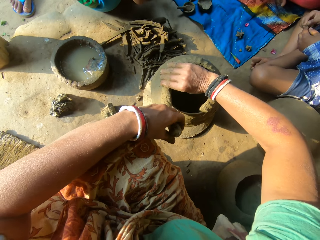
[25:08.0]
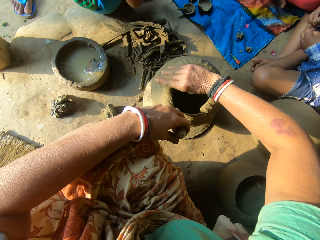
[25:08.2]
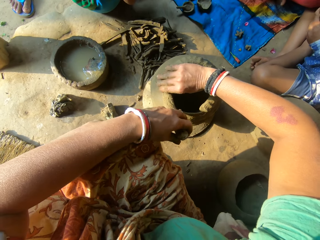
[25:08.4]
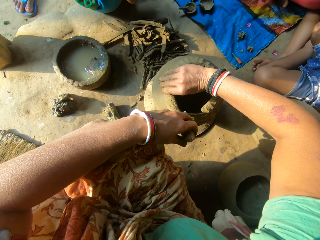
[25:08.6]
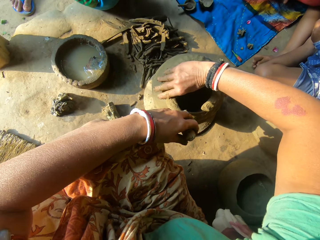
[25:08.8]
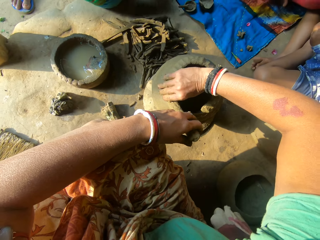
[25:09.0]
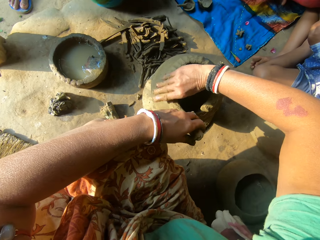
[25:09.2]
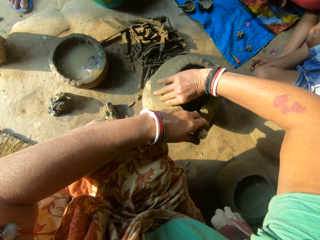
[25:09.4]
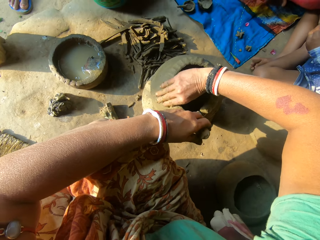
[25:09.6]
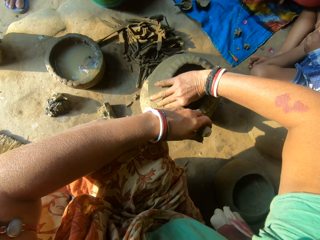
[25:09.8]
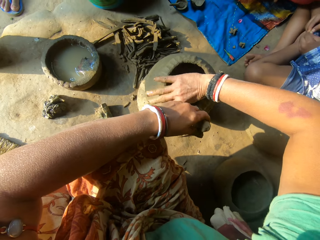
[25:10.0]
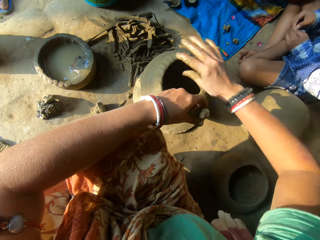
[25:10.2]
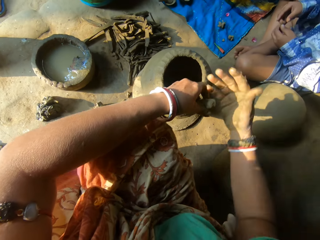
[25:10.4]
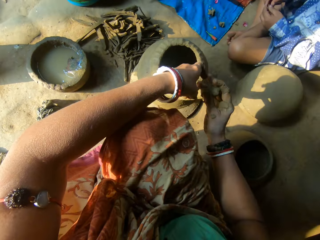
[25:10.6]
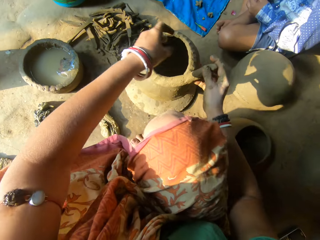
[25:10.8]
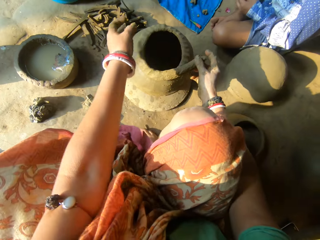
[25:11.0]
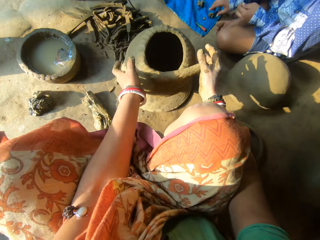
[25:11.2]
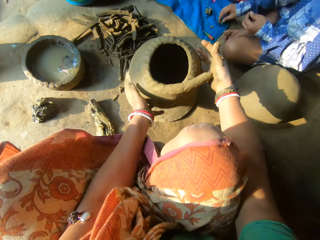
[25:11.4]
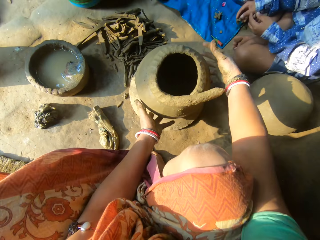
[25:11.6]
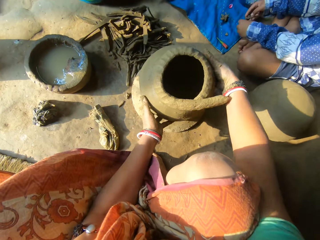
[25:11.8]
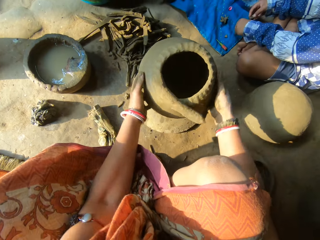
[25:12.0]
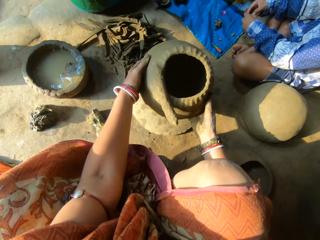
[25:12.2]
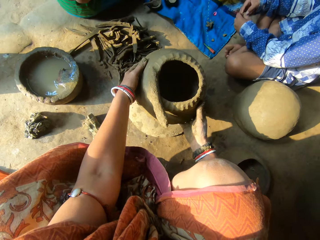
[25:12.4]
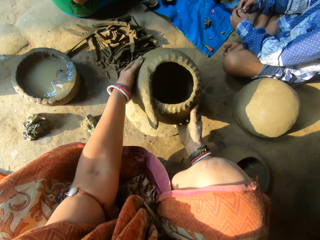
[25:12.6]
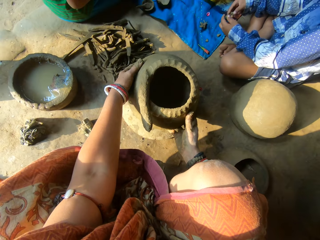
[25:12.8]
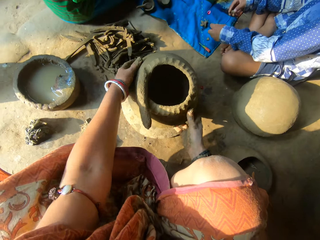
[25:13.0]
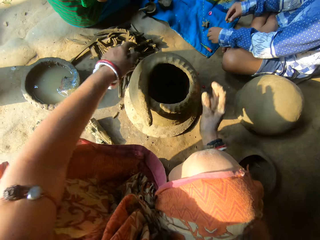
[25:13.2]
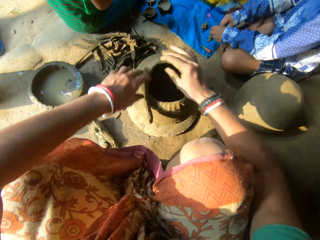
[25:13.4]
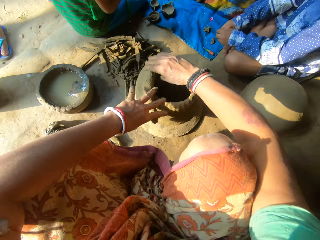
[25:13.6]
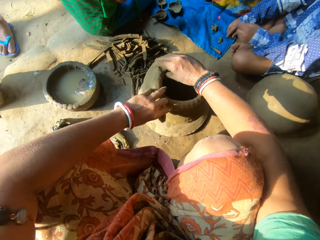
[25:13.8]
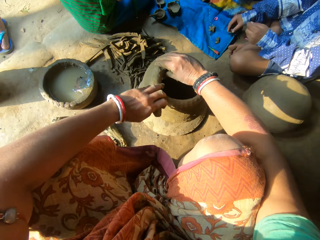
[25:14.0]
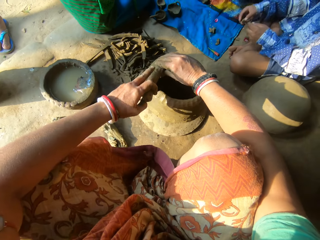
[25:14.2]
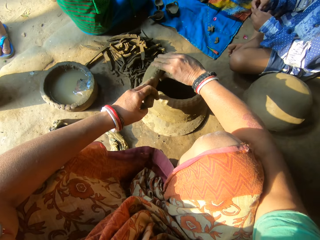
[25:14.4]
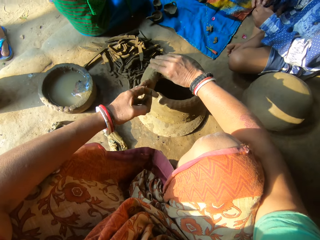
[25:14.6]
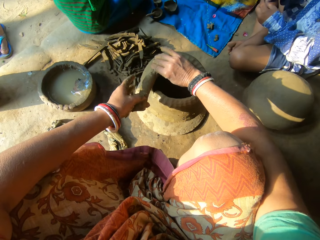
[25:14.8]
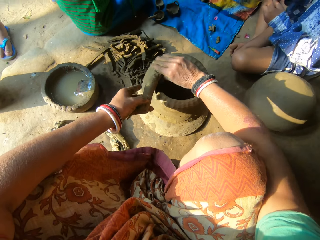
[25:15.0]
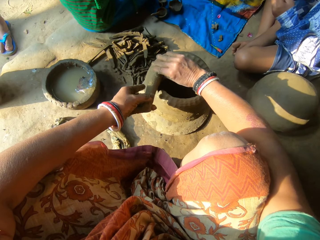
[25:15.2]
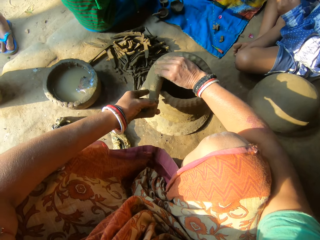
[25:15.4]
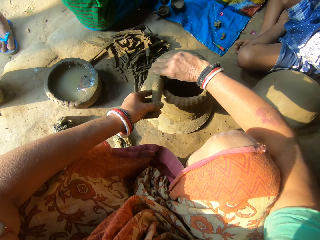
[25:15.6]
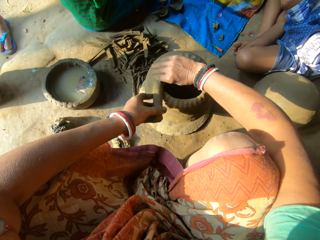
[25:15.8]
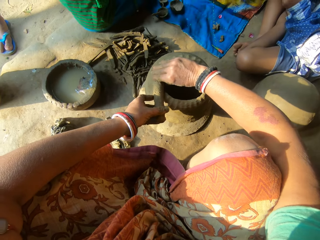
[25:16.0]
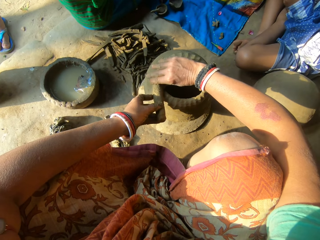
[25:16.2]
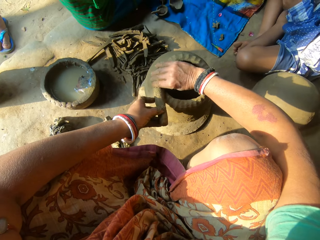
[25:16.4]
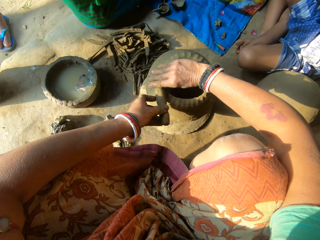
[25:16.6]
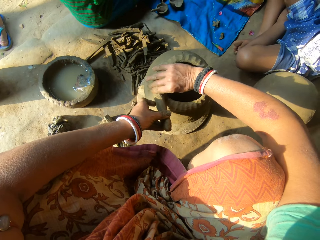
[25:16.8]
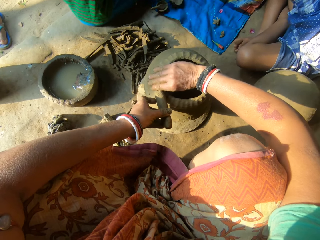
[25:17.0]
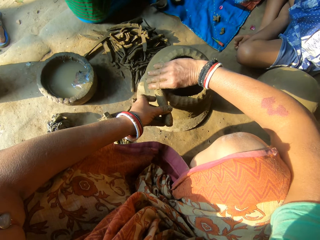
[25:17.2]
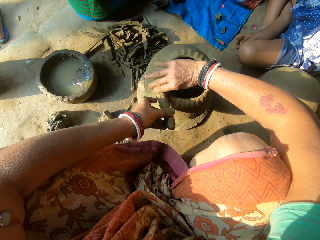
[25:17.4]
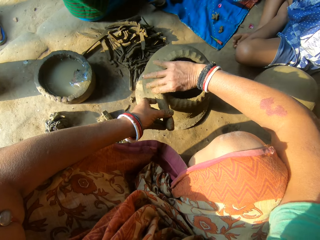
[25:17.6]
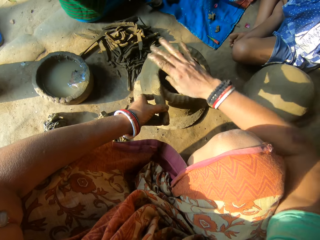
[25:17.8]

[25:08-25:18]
The camera wearer passes the clay to the right hand. They unhand the clay. They rotate the ceramic clay or clay pot with both hands. A boy places clay on the floor. The boy cuts the clay and places the clay on the floor. The camera wearer holds the clay. They stick the clay on the clay pot. The boy moulds the clay.

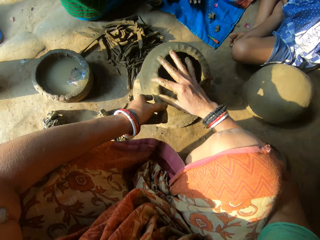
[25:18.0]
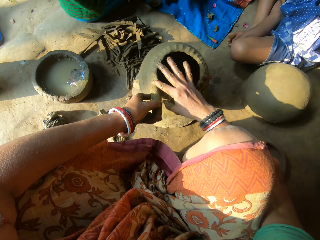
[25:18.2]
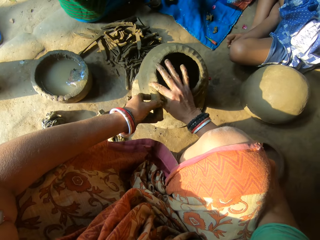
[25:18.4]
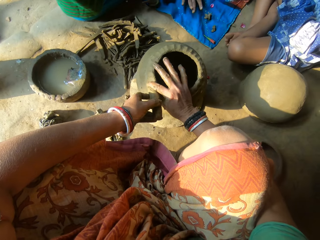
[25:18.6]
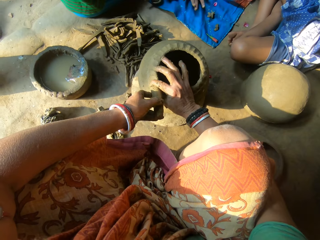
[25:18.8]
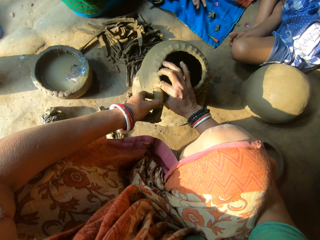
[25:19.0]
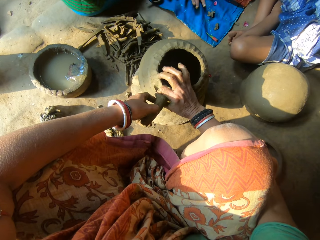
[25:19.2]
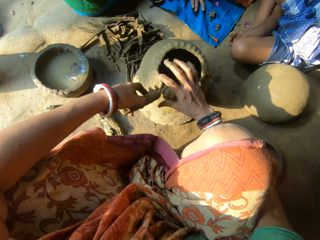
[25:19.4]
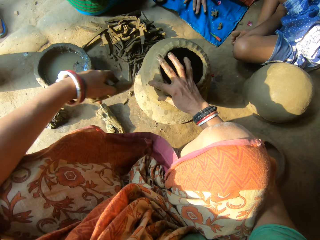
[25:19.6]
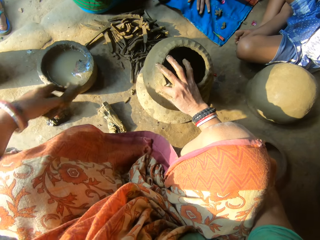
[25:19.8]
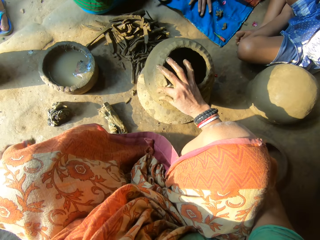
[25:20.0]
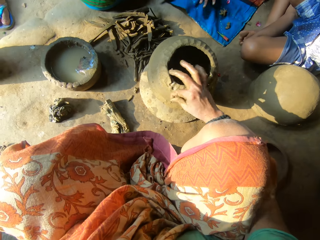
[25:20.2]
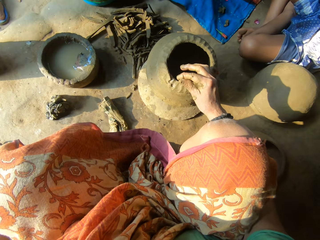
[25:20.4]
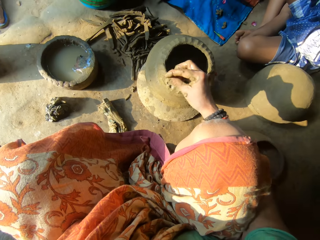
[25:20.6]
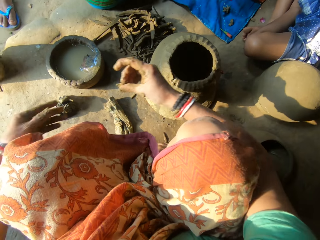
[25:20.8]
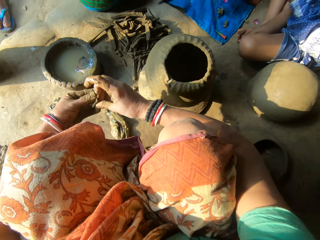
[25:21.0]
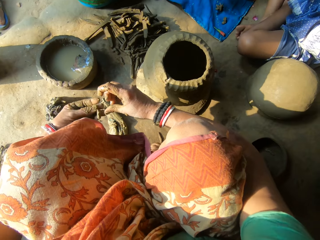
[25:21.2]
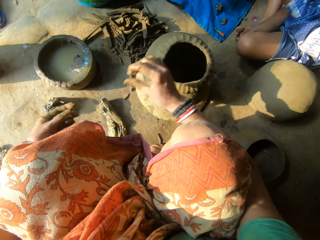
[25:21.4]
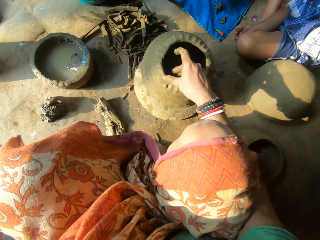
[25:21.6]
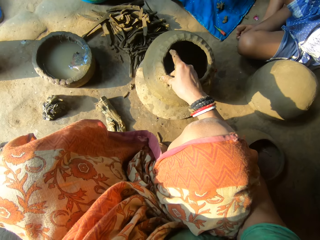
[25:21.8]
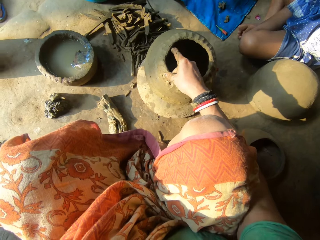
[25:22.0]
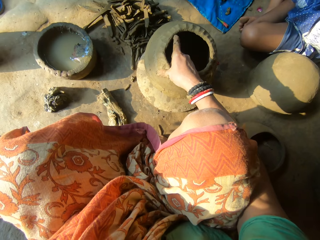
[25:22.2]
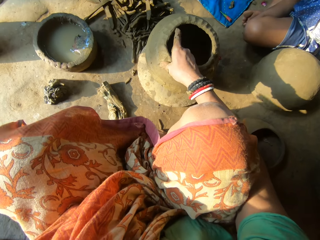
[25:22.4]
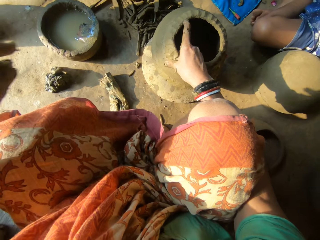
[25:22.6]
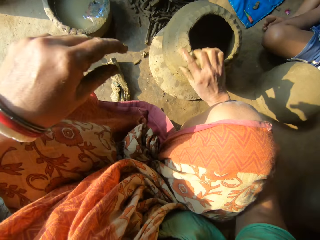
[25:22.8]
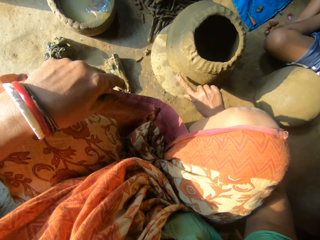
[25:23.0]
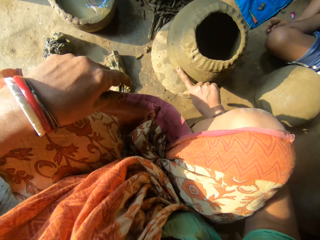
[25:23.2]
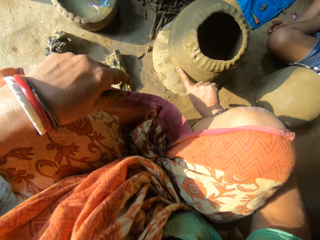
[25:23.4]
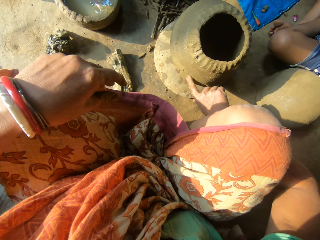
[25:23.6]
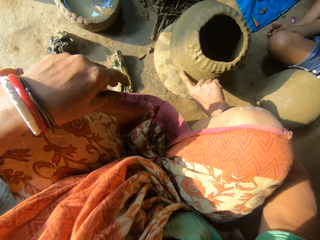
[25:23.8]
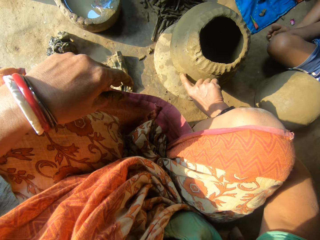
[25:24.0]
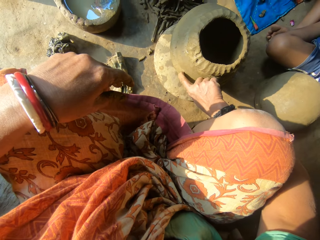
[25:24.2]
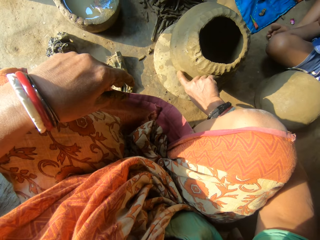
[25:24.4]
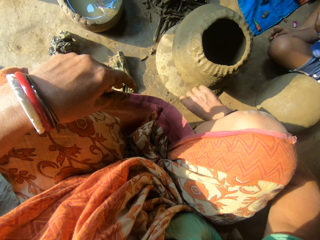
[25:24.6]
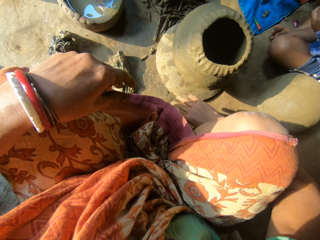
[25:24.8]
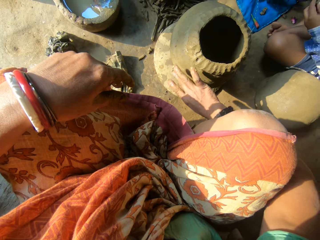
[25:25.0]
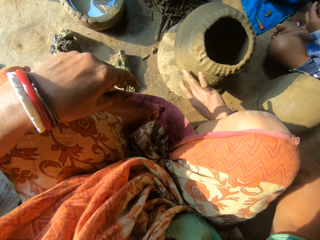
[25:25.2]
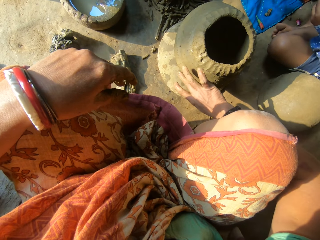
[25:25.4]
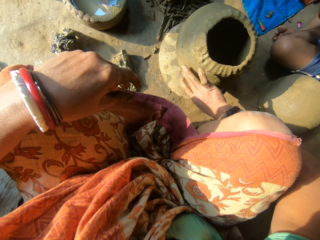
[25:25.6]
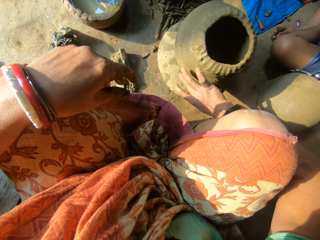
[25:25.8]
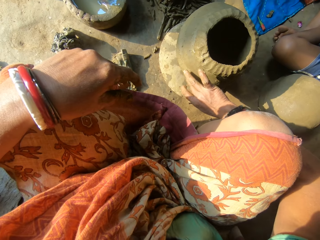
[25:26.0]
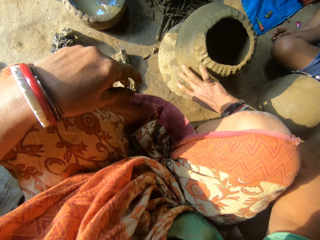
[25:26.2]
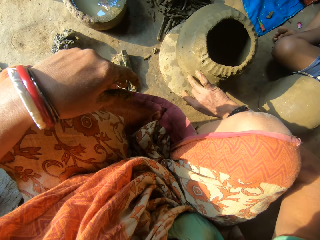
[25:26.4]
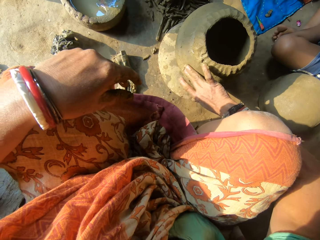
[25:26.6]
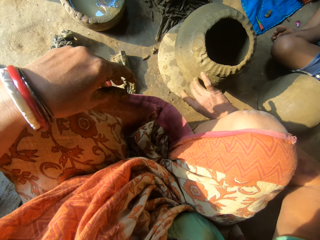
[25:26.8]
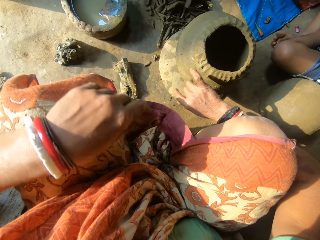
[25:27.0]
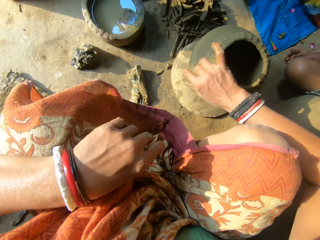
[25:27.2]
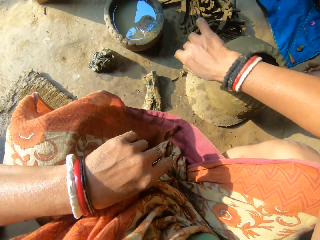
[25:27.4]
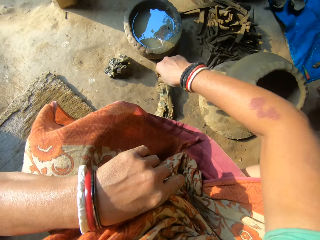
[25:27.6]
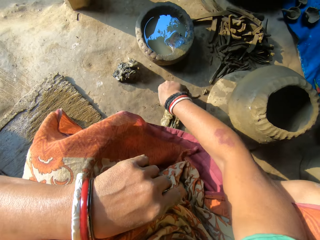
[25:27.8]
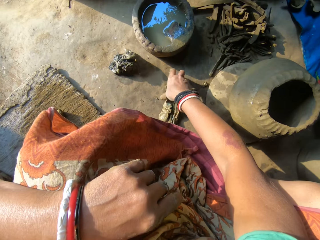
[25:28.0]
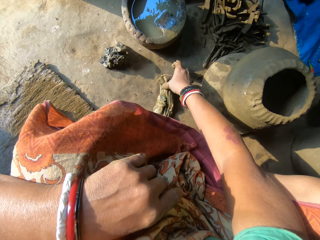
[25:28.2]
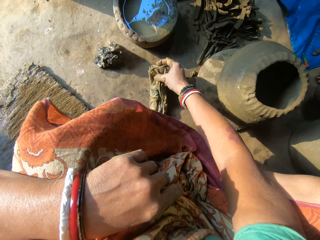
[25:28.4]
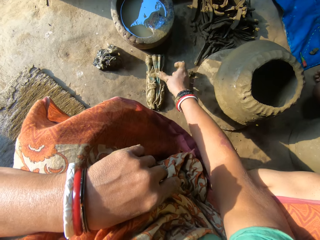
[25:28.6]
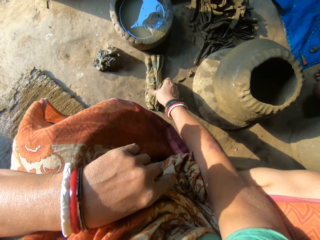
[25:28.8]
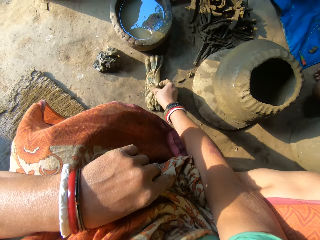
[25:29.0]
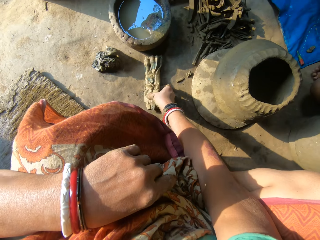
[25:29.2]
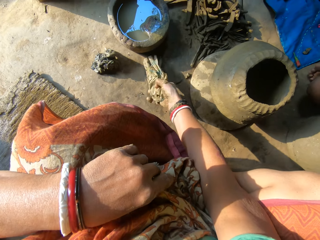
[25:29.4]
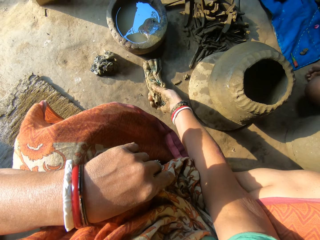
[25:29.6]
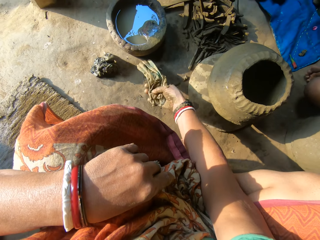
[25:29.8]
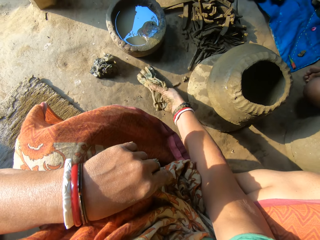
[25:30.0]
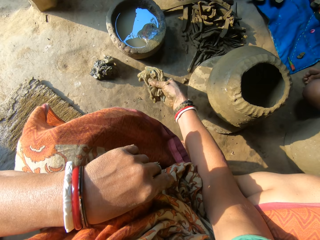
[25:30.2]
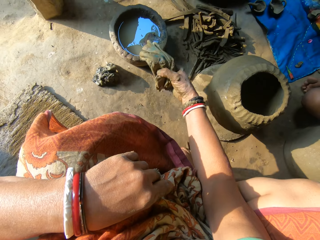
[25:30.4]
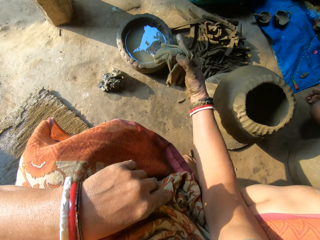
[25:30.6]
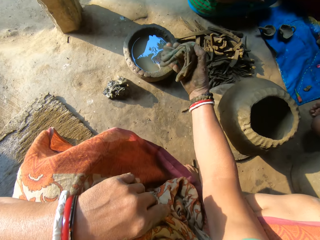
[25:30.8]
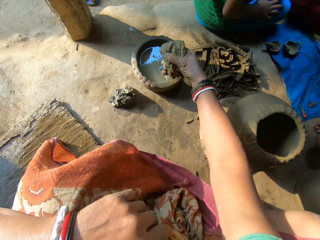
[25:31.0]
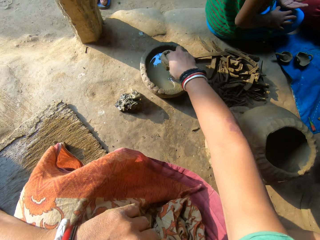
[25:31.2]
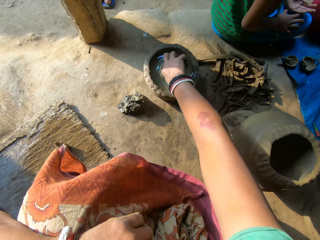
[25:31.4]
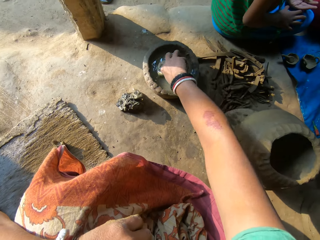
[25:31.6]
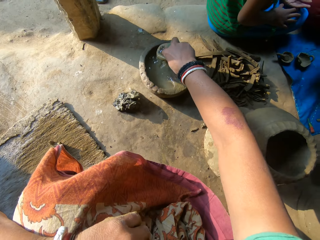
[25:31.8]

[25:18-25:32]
A person moves the hand. The camera wearer cuts the clay with her left hand. She cuts the clay with the hand again. She places the clay on the board. She passes the clay to the left hand. She places the clay on the board. She sticks the clay on the clay pot. She smoothens the outside of the ceramic clay with her right hand. She moves the napkin or cloth on the floor. She picks up the napkin on the floor with her right hand. She folds the cloth. She dips the napkin in her right hand in the water.
